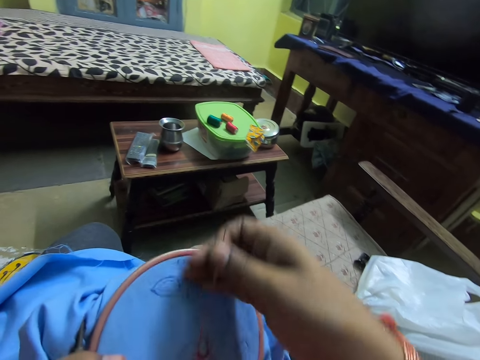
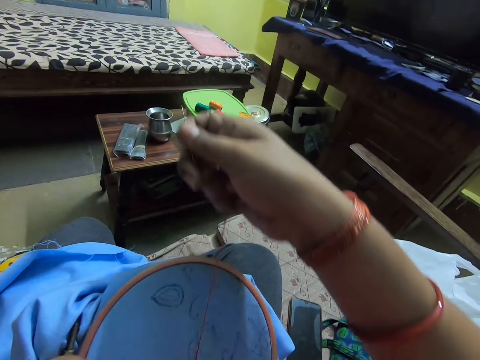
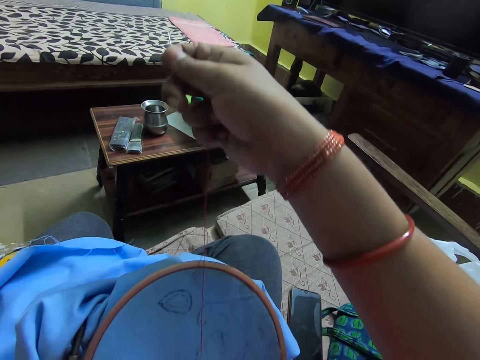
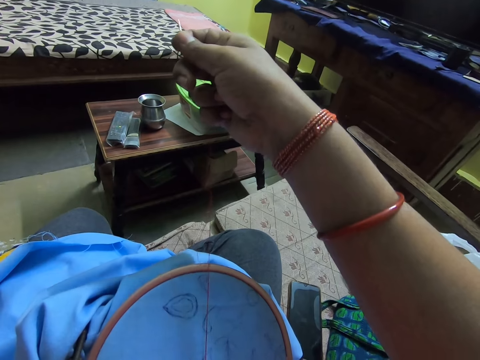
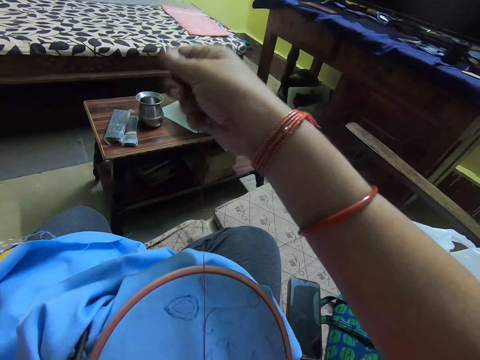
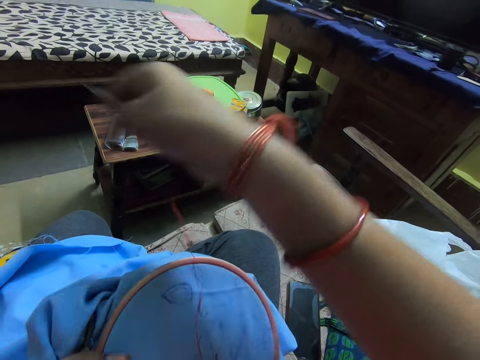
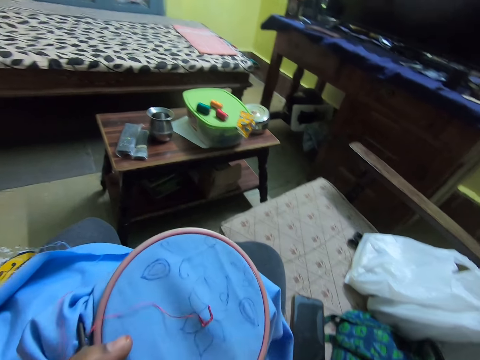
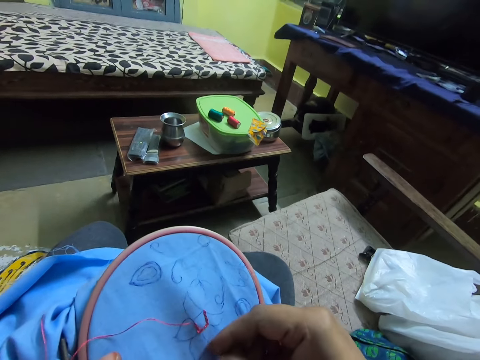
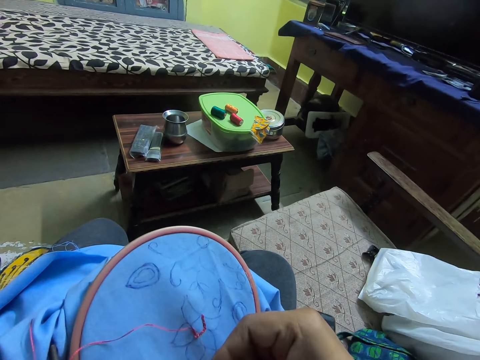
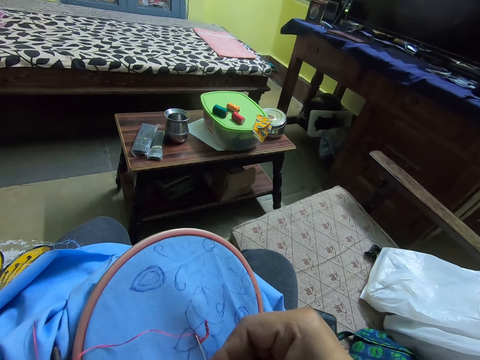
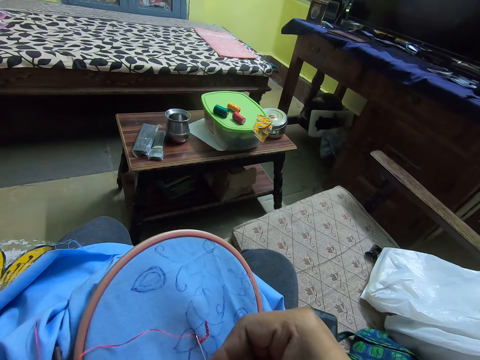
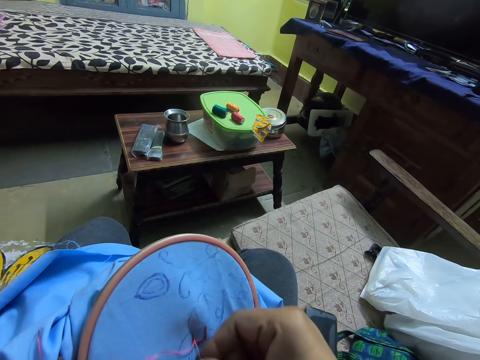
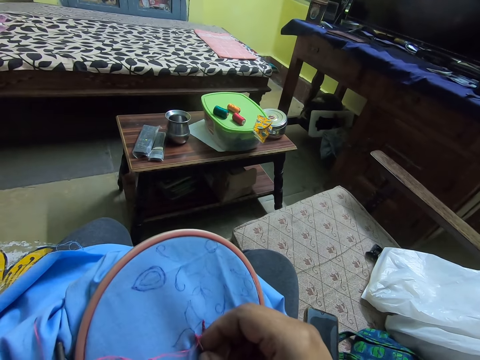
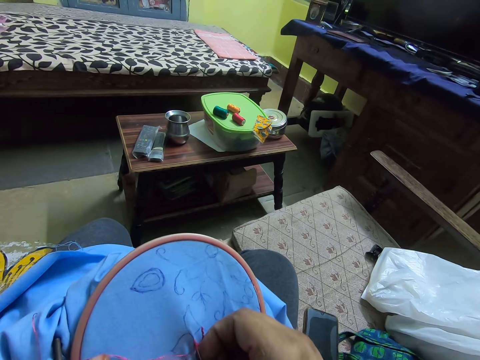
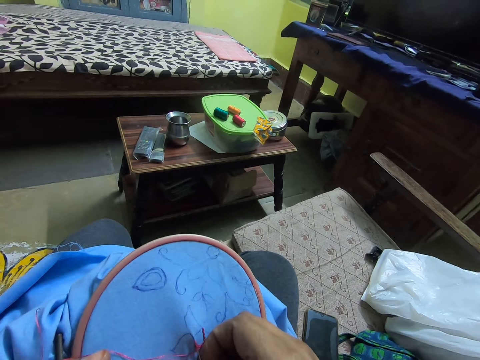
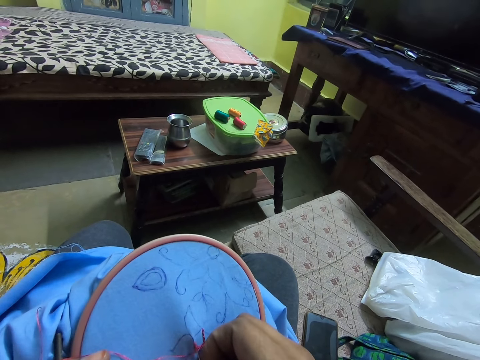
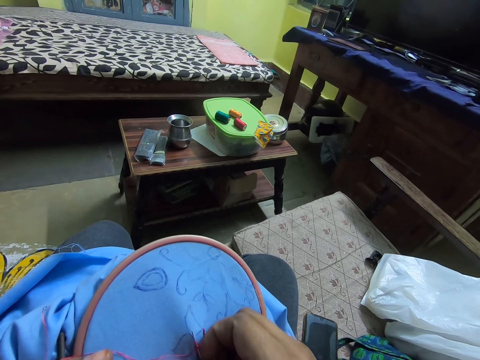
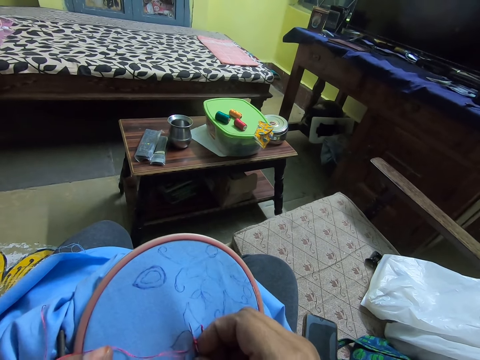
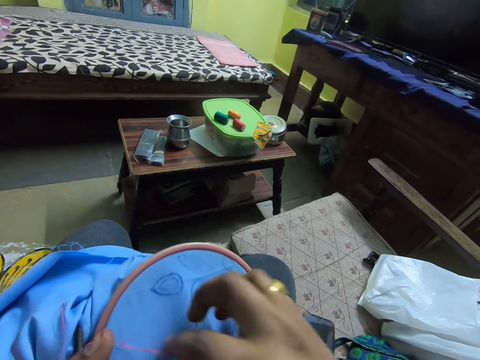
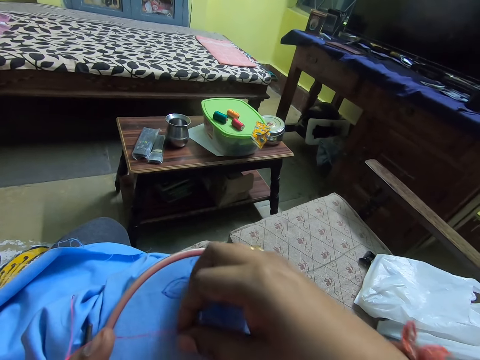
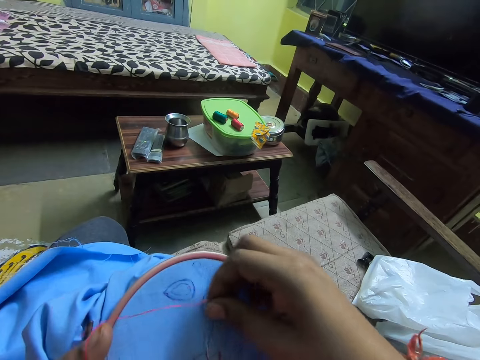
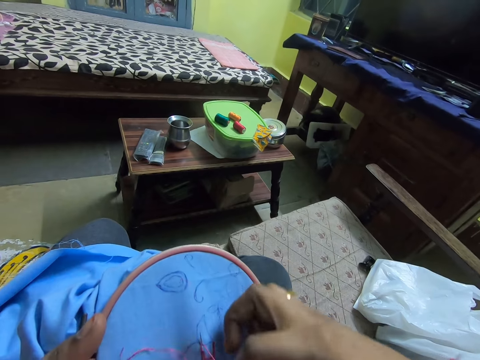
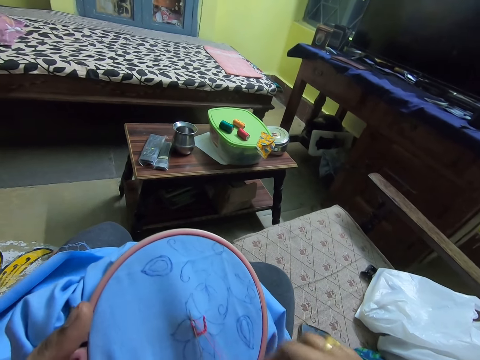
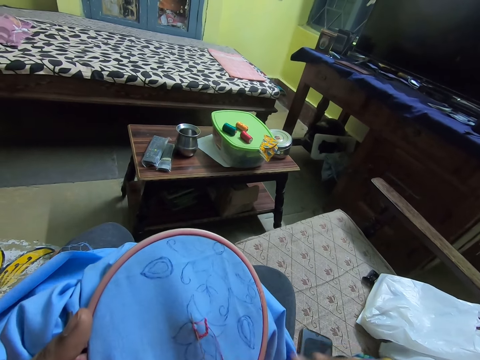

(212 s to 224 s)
The camera wearer pulls the sewing thread. They sew the fabric with a needle.

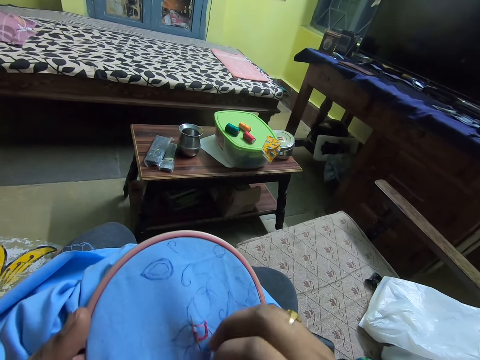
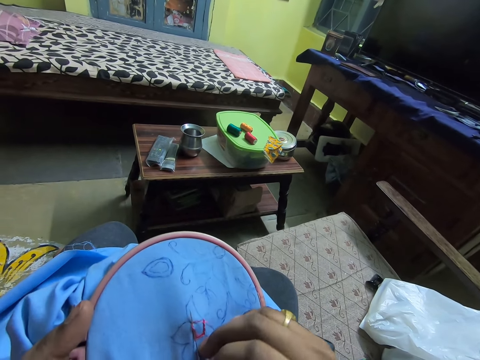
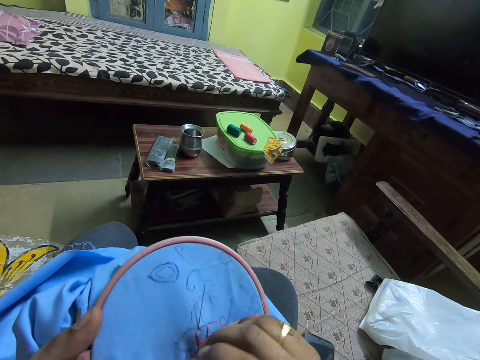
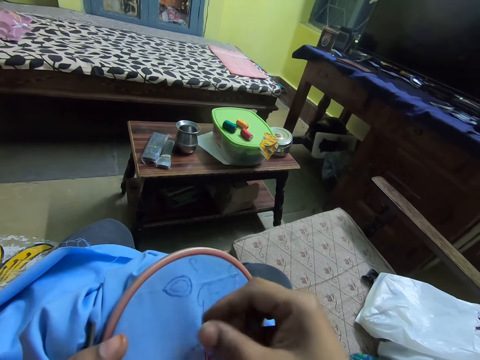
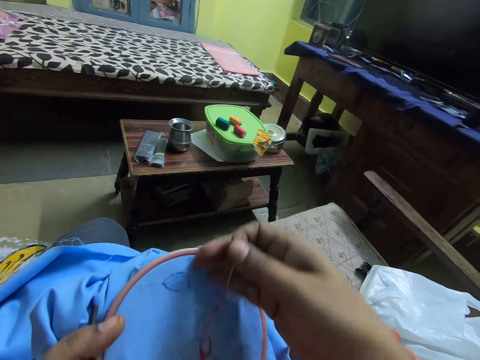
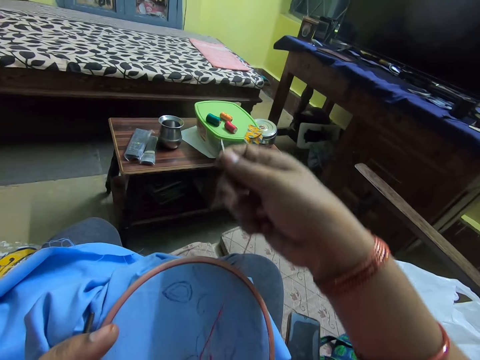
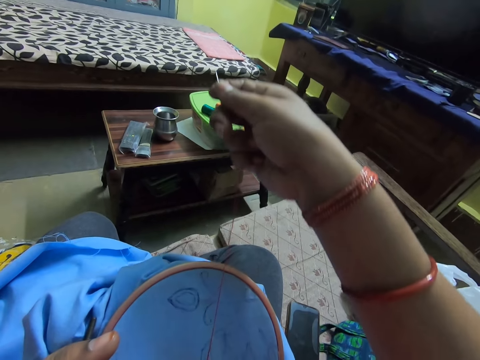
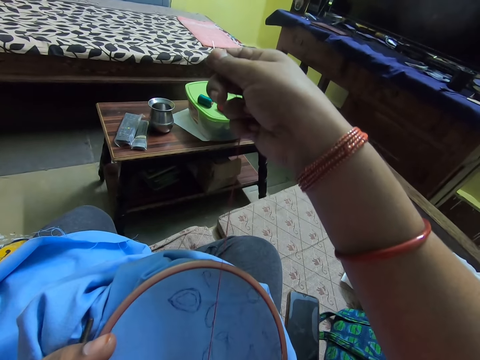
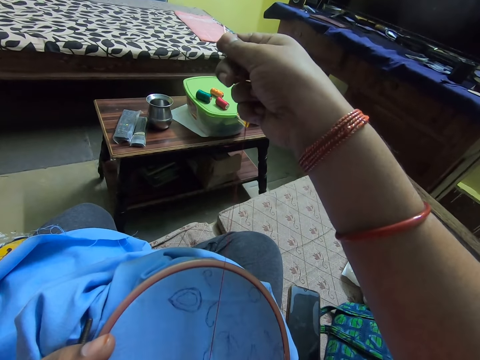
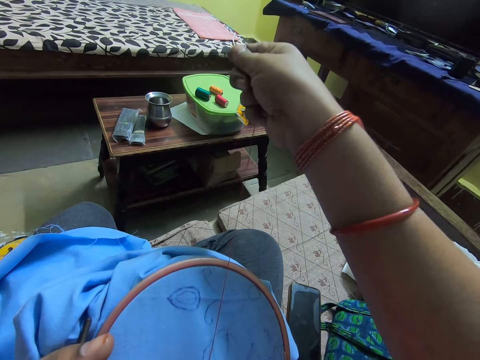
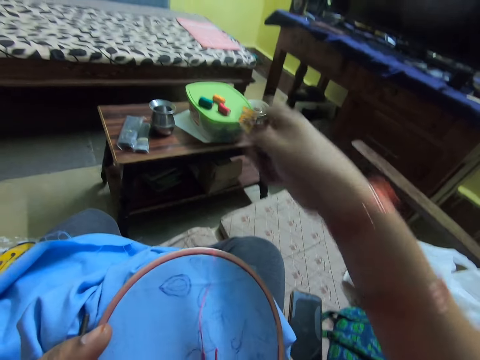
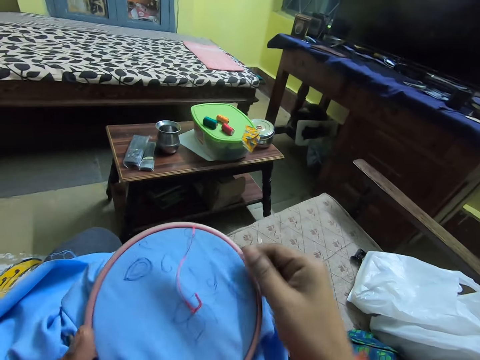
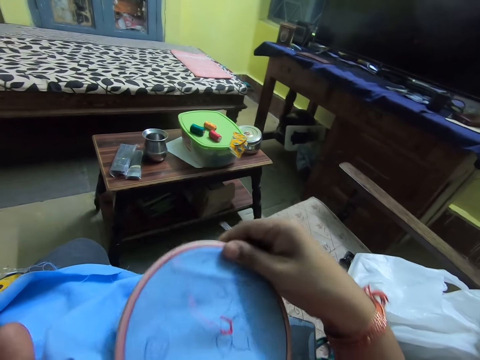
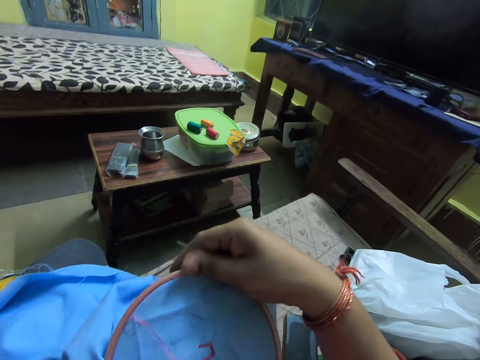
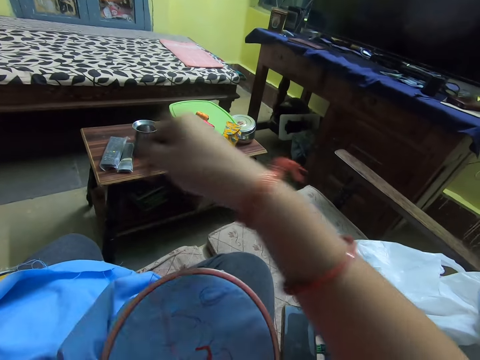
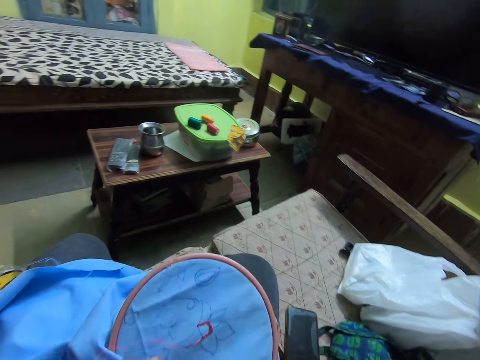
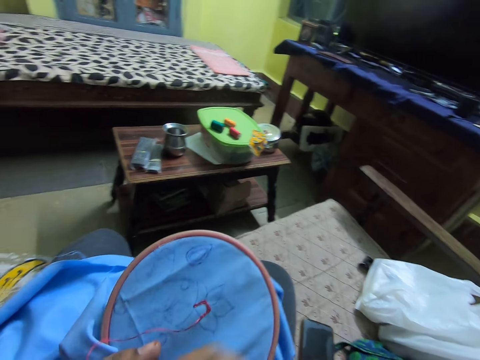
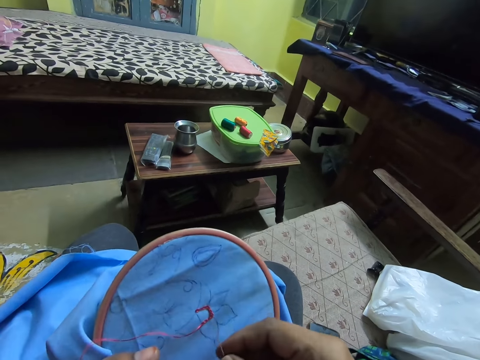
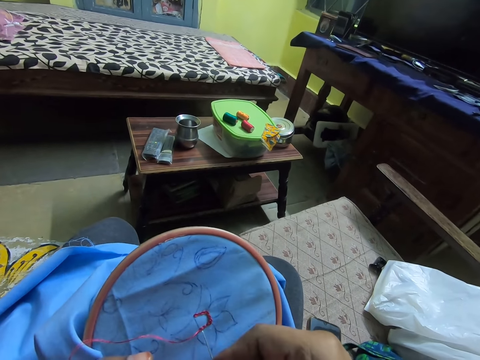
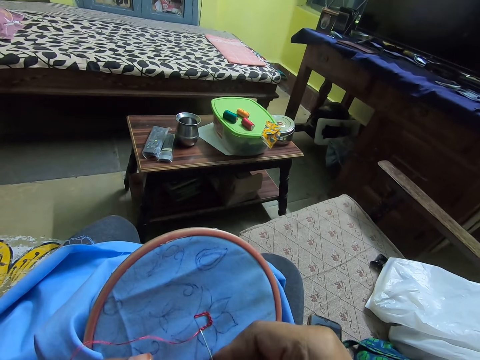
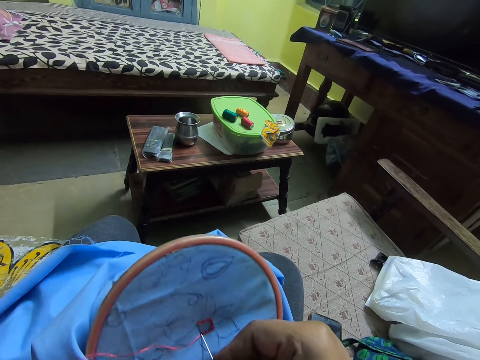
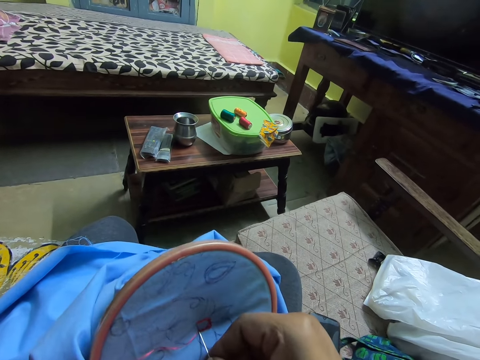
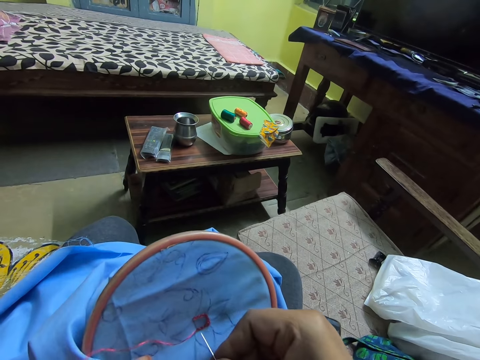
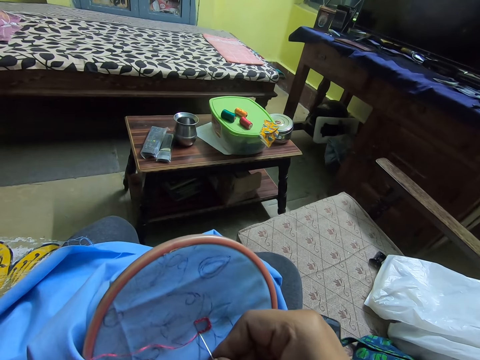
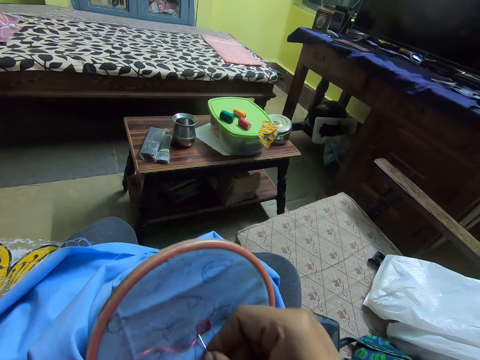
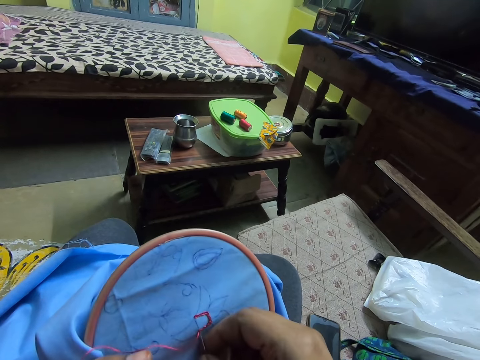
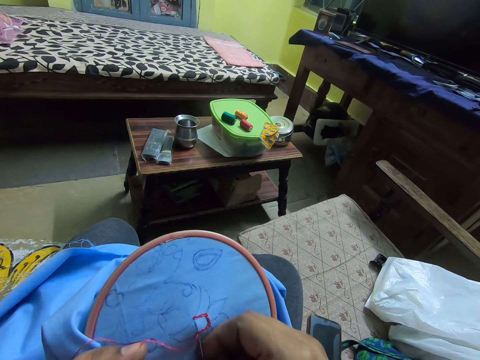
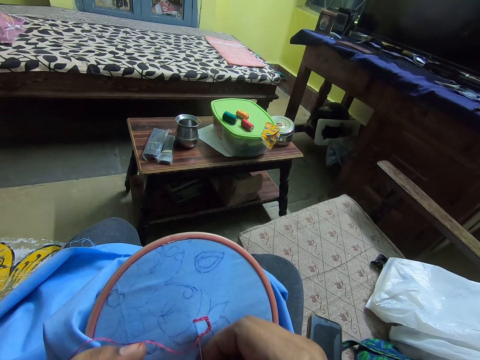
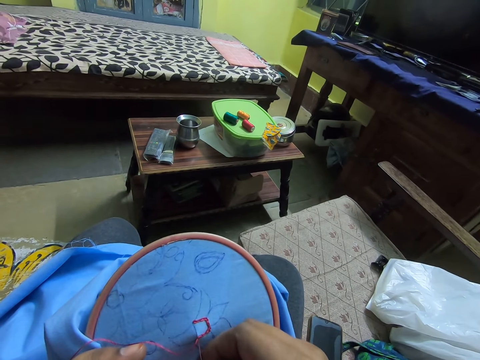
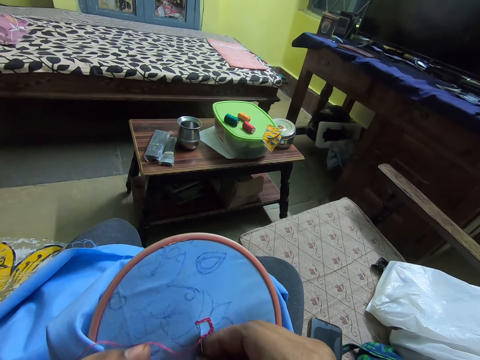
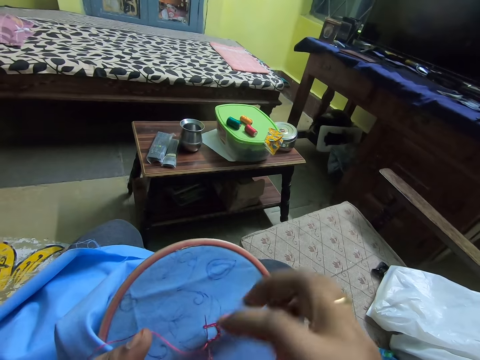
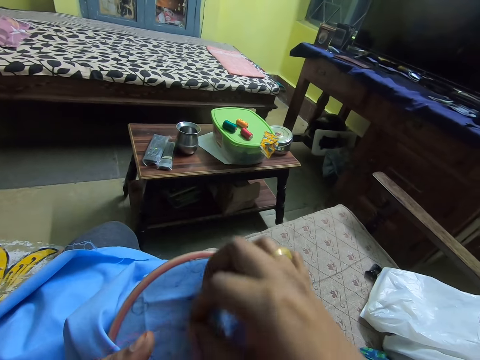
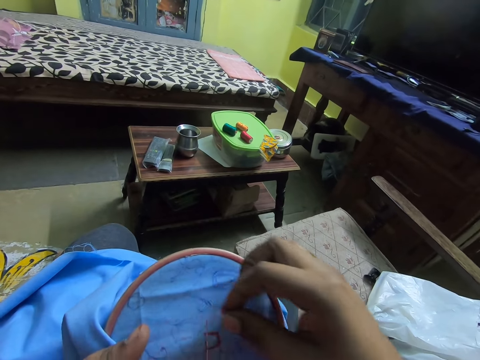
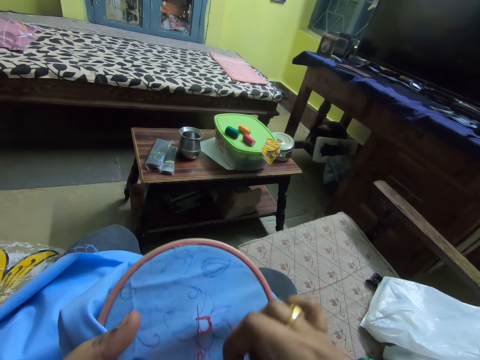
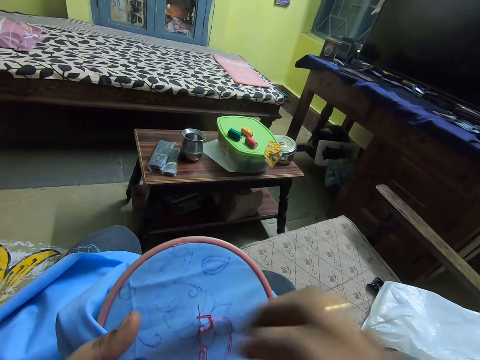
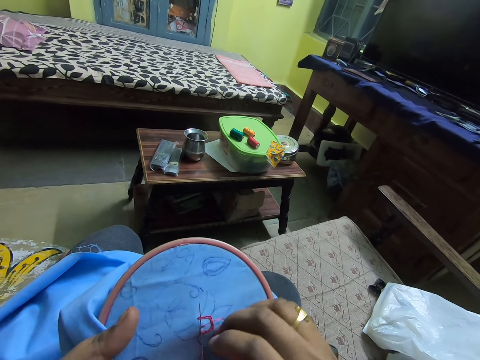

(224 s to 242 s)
The camera wearer pulls the sewing needle. They pull the sewing thread. They turn the fabric. They pull the sewing thread. They sew the fabric with the needle. They pull the needle.
